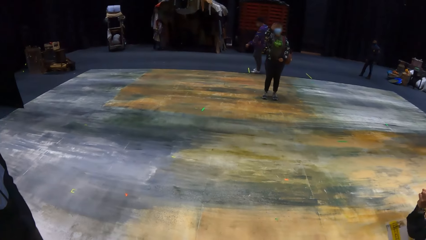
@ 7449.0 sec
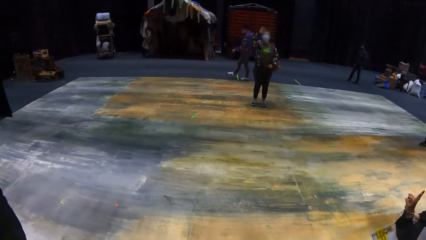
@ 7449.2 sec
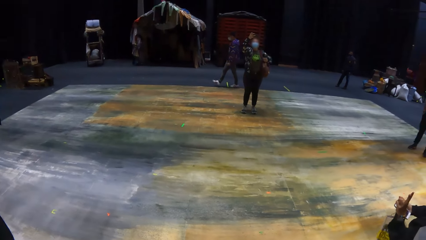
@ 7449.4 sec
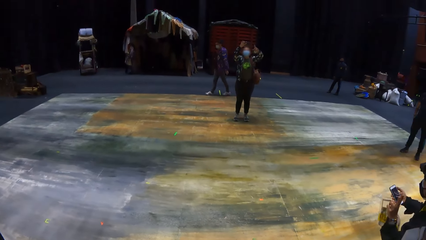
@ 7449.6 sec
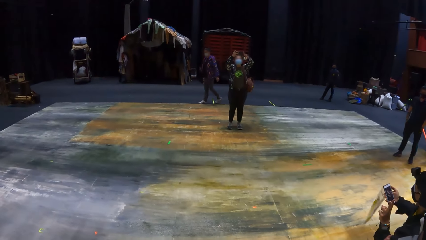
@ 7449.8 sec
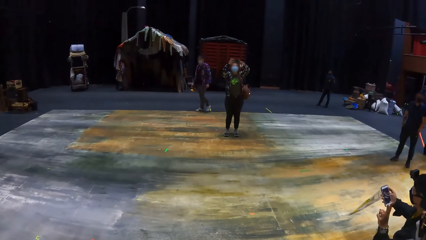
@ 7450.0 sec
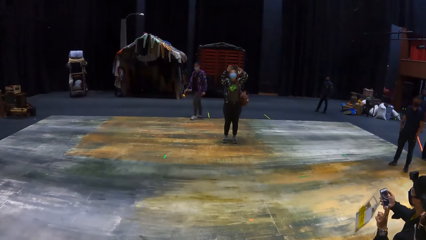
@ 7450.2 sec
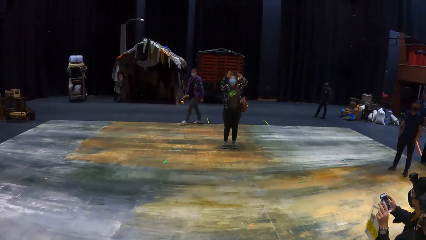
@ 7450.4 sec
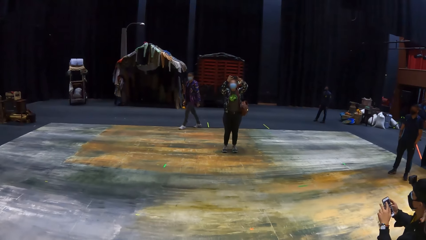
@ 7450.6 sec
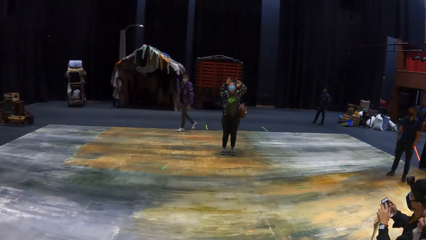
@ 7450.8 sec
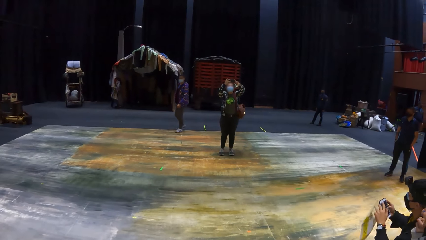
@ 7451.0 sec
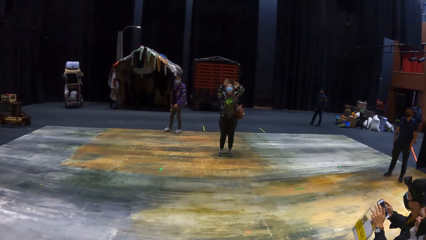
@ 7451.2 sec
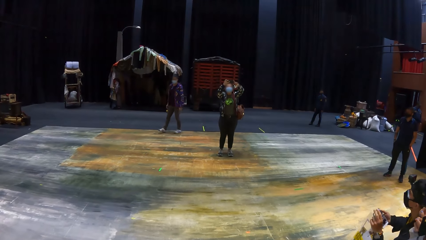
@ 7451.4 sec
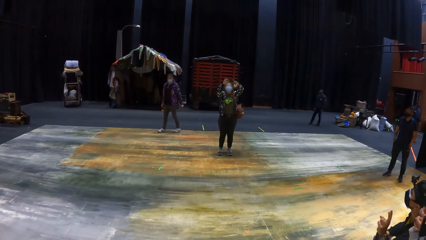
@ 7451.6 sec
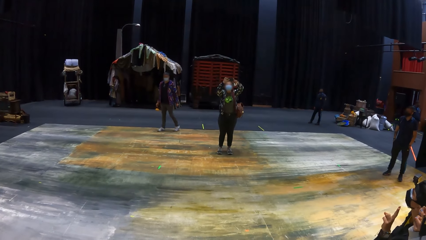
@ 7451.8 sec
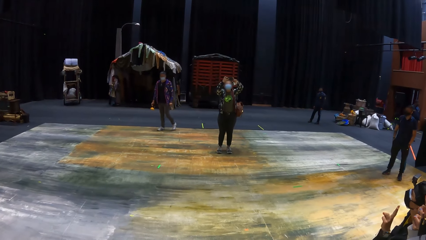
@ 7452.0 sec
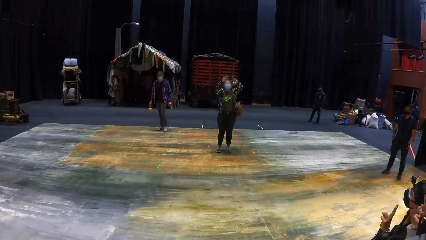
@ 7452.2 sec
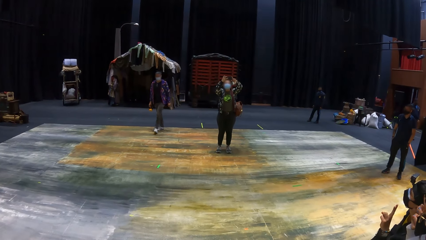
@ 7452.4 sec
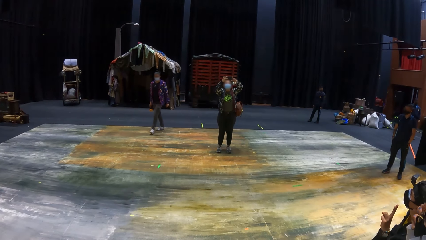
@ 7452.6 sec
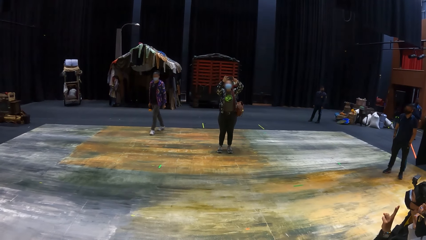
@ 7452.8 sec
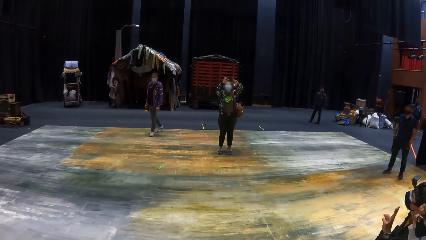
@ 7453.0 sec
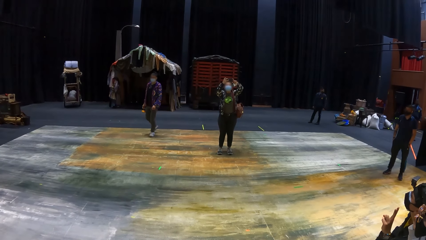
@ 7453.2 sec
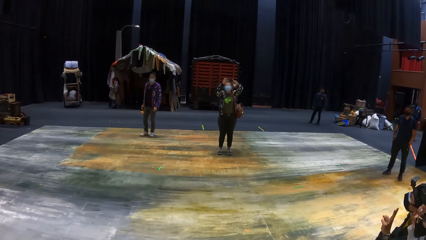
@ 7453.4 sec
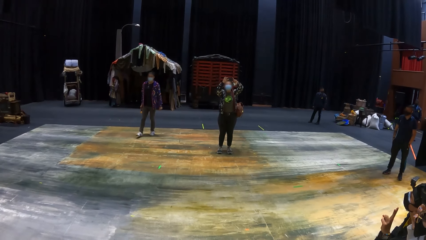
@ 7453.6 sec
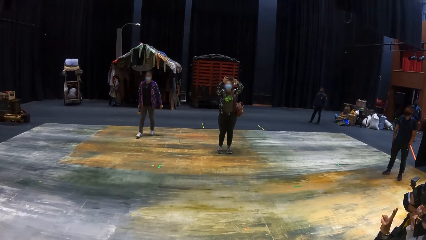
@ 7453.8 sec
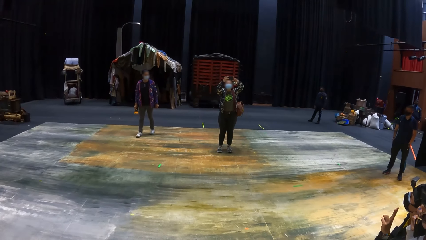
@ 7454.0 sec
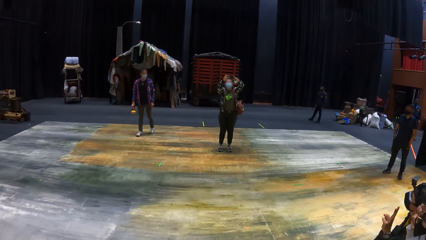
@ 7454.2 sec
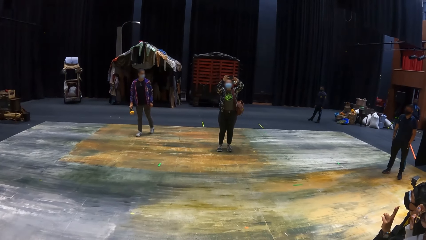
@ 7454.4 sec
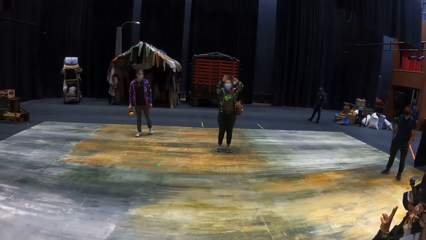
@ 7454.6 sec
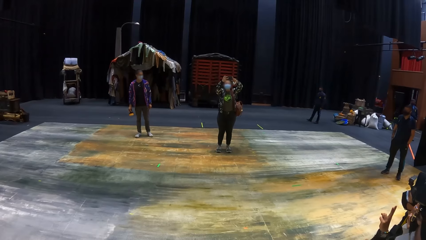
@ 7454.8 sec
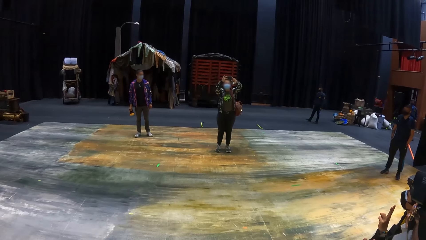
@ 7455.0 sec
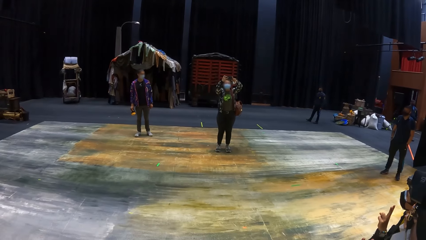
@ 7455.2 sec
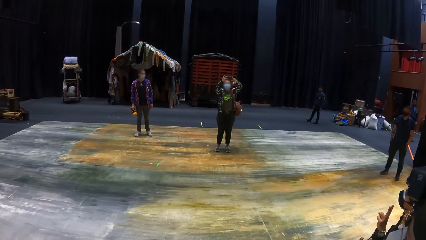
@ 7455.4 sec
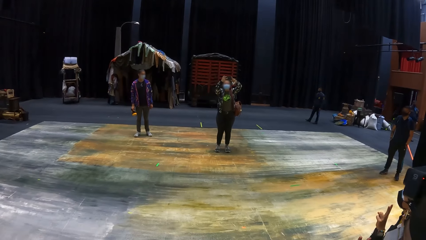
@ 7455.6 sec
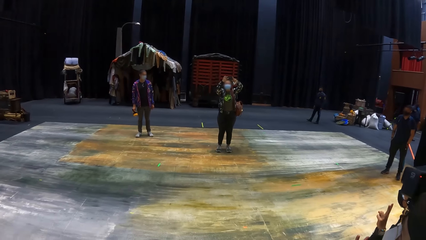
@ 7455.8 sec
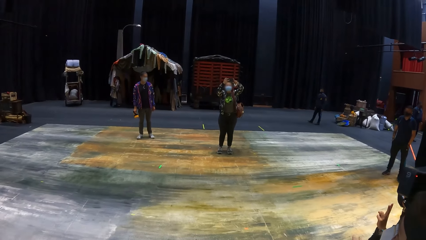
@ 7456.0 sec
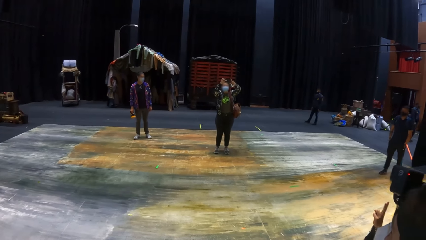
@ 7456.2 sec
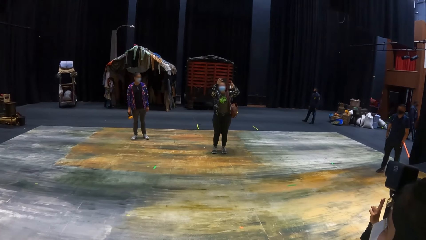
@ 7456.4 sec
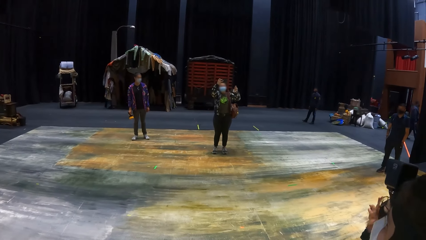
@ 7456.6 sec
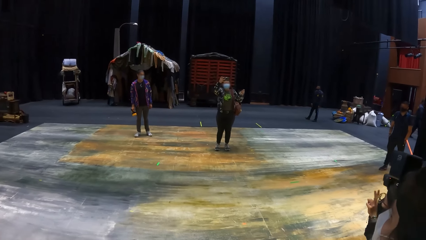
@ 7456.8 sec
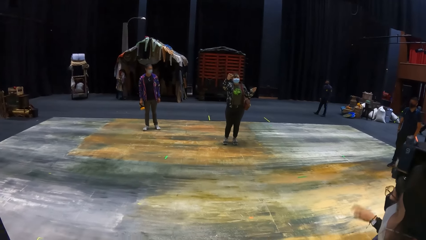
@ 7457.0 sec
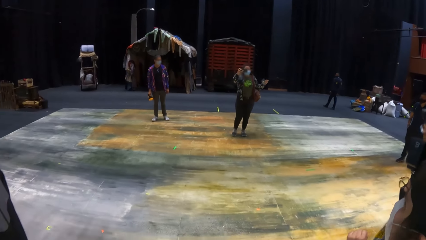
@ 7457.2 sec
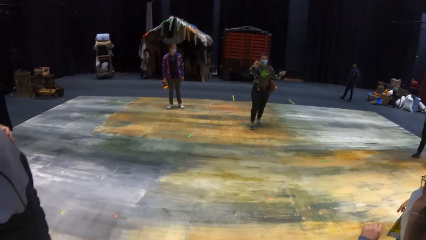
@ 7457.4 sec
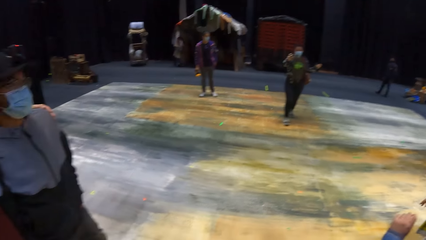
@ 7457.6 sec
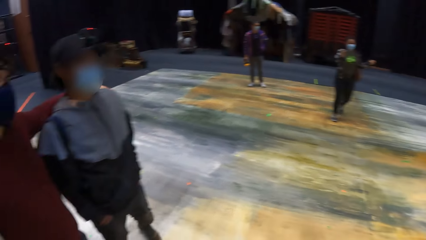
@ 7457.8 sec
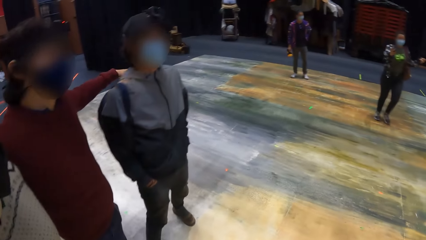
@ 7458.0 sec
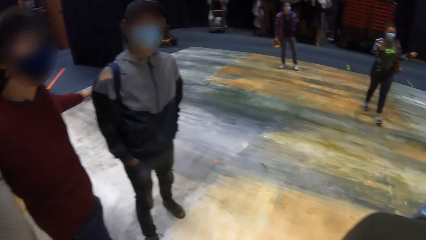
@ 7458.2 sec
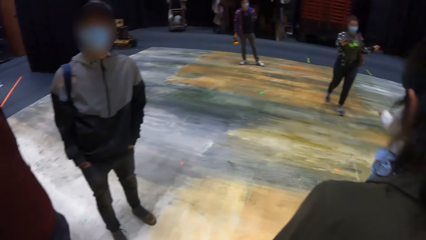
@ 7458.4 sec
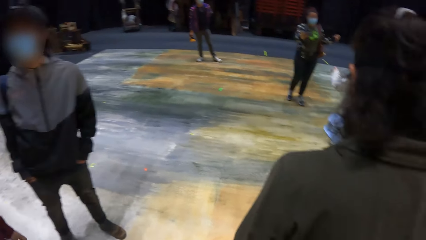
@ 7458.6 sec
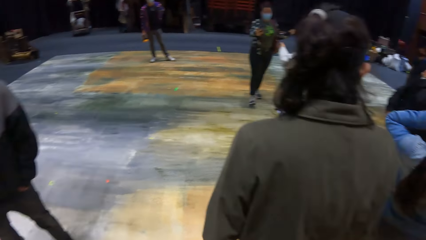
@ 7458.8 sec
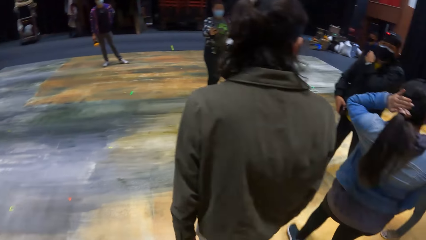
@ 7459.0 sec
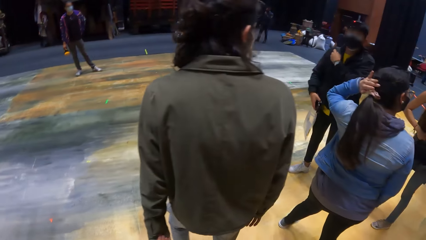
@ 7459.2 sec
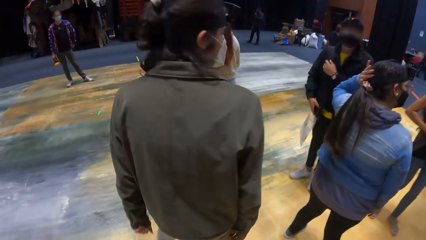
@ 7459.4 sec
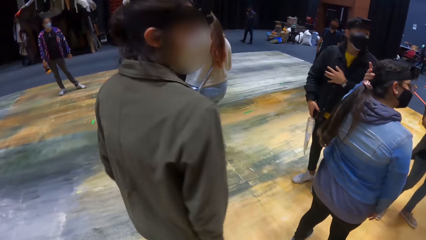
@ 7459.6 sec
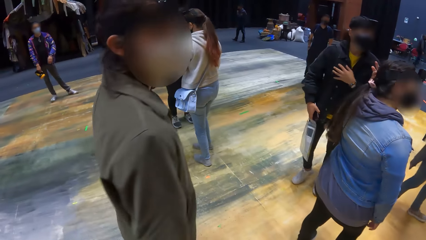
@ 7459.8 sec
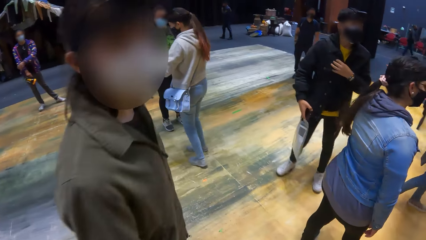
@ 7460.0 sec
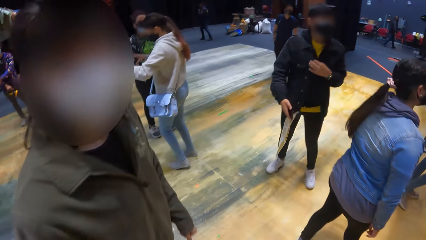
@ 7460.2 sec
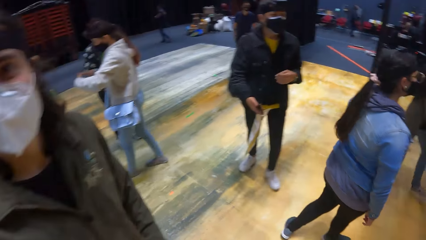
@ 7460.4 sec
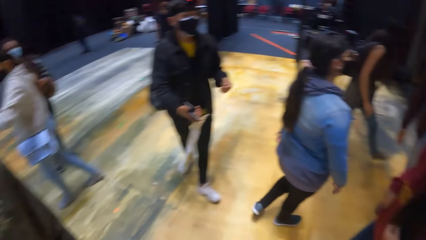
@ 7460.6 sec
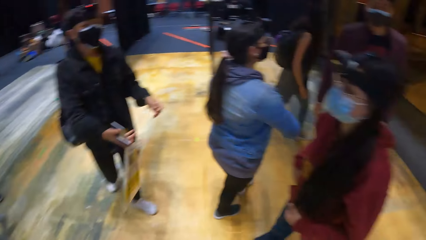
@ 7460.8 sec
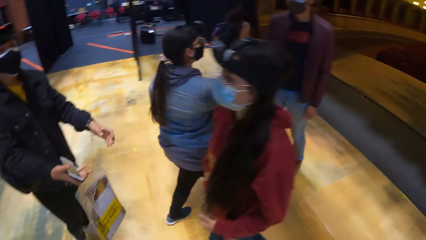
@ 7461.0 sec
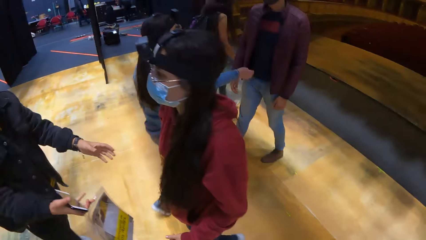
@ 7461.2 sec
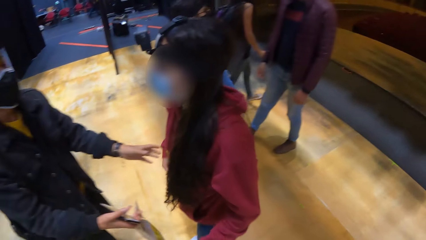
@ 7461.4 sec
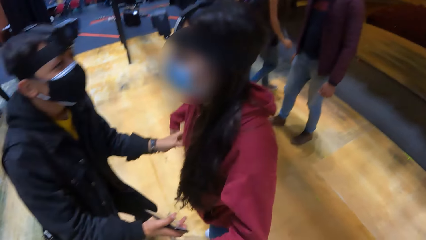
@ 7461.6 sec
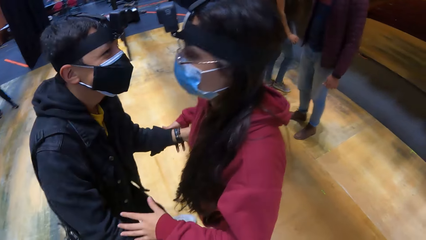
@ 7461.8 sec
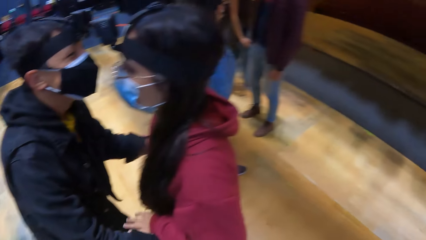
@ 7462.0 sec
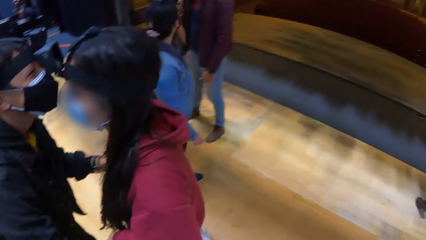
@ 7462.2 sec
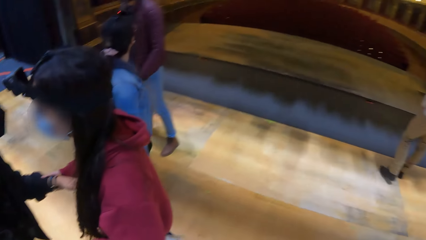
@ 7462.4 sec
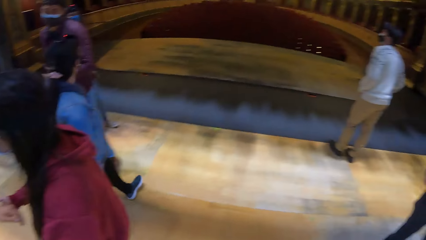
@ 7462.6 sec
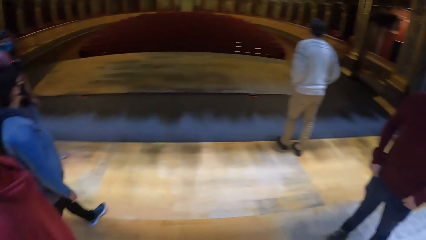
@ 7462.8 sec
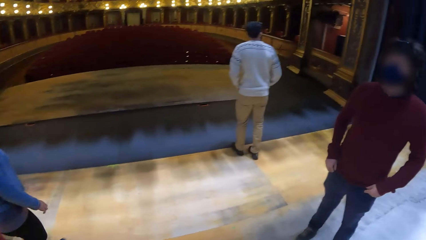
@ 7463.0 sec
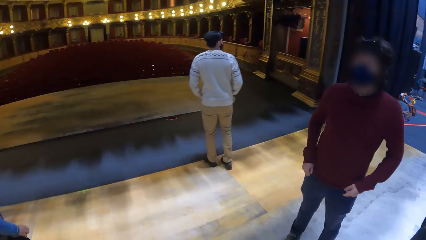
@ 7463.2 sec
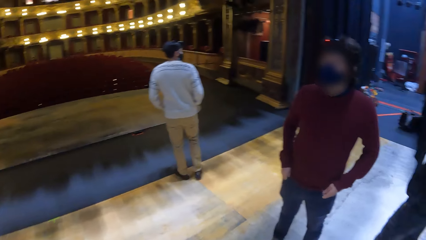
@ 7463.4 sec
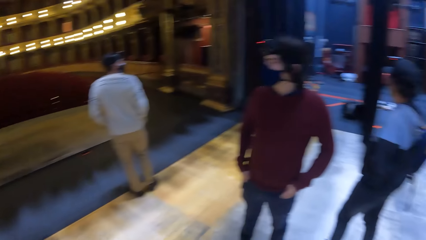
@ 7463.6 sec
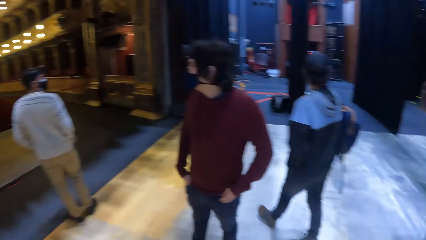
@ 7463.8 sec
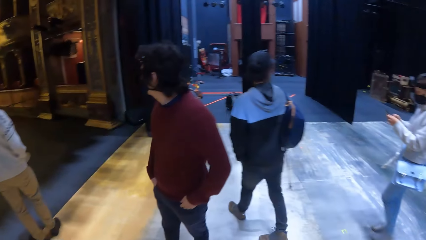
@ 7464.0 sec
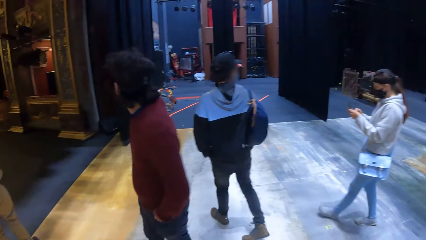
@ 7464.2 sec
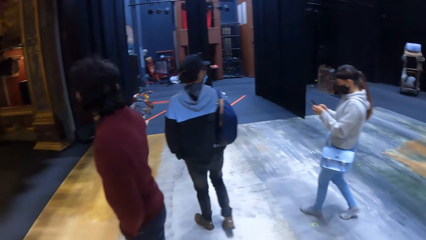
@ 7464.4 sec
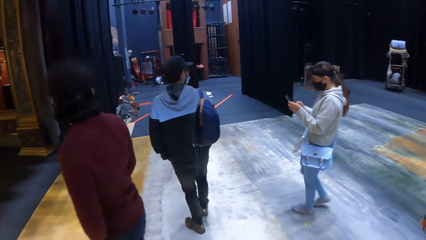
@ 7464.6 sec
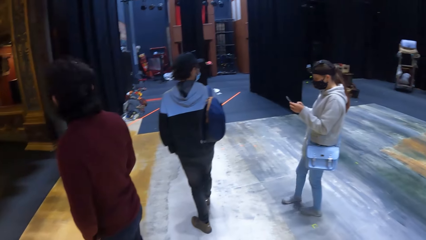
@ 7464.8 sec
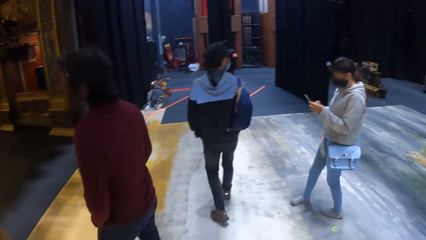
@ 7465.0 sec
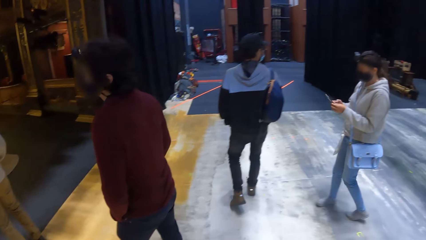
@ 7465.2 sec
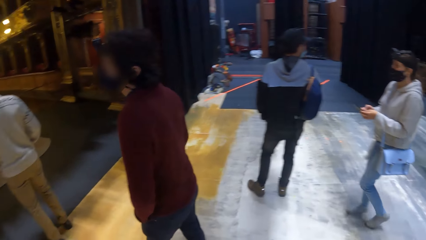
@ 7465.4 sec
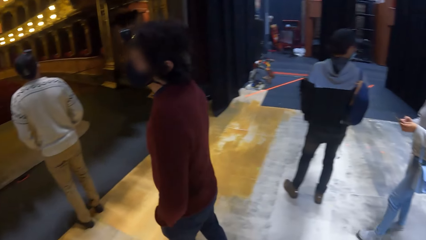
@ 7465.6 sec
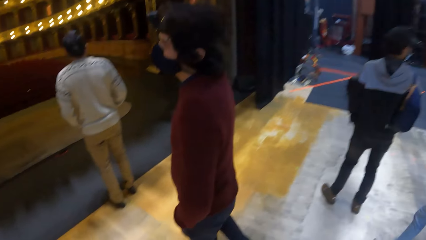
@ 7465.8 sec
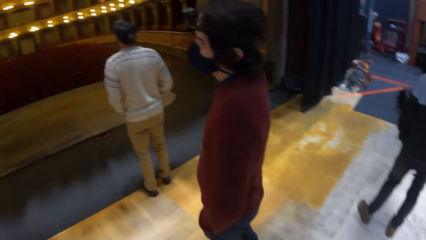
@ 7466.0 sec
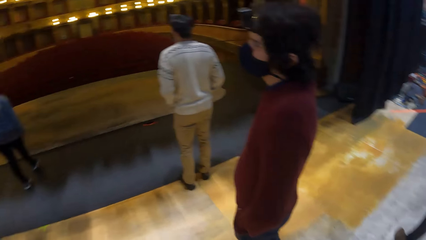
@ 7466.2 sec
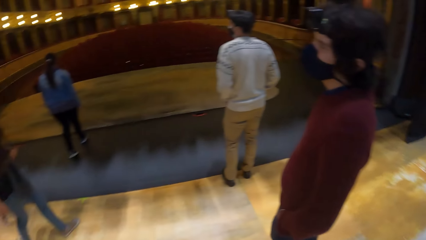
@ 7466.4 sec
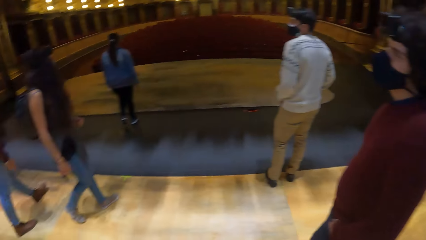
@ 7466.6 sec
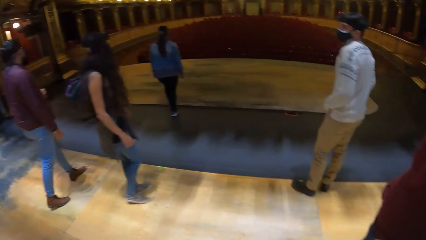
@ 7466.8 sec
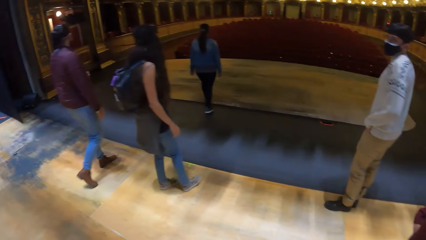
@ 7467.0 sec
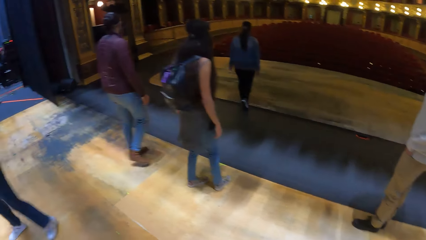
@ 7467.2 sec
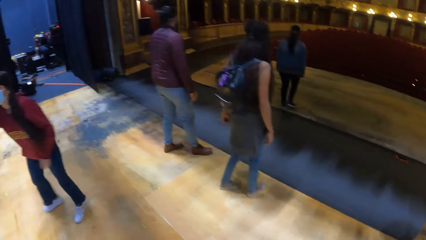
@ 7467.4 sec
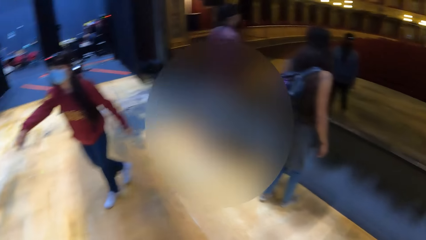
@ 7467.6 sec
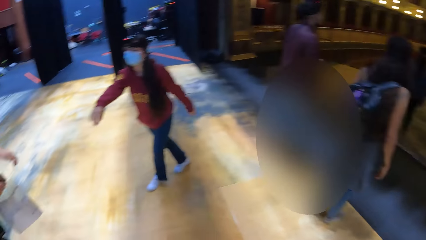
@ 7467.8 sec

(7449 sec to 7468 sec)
A woman raises her hands. The woman holds a phone in her right hand with her left hand. Another woman walks around the theatre. The first woman takes a photo of her friends. The camera wearer looks around and walks around the theatre. The first woman gives a third woman the phone in her hands. A man converses with the camera wearer. The camera wearer looks around. Another man interacts with a fourth woman. The third woman operates the phone in her hands. The camera wearer walks around the theatre.
